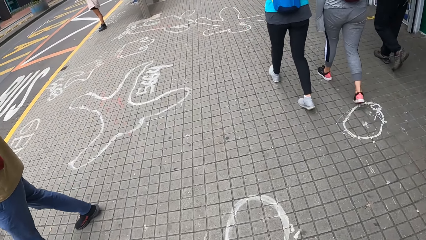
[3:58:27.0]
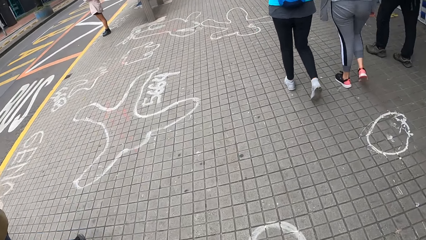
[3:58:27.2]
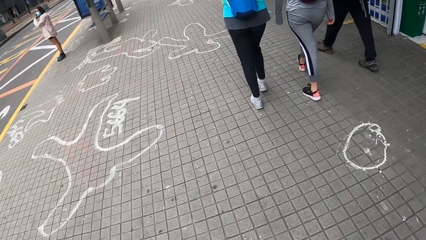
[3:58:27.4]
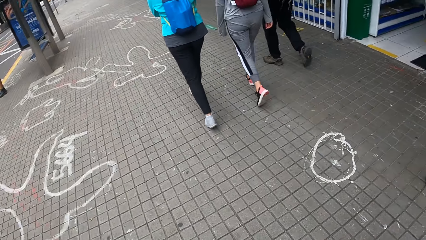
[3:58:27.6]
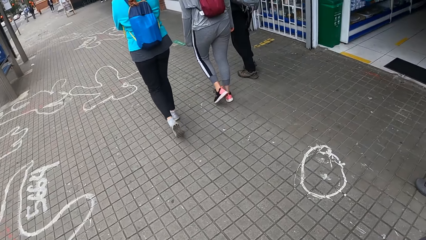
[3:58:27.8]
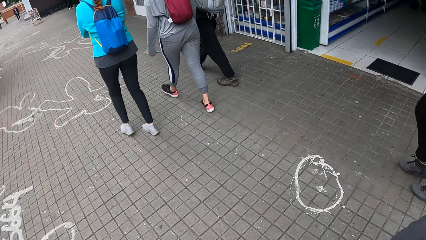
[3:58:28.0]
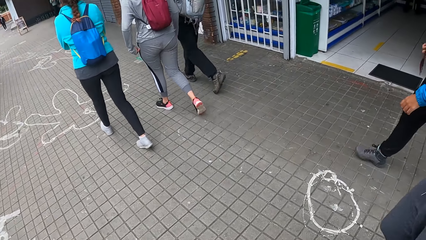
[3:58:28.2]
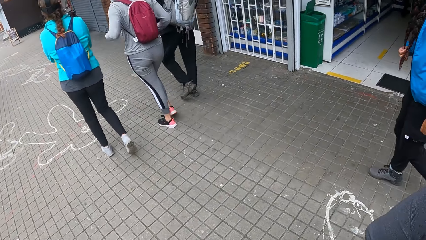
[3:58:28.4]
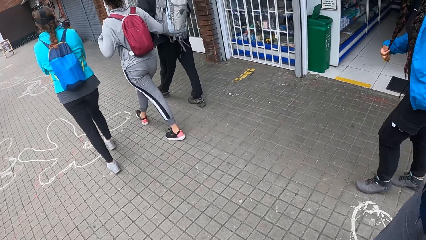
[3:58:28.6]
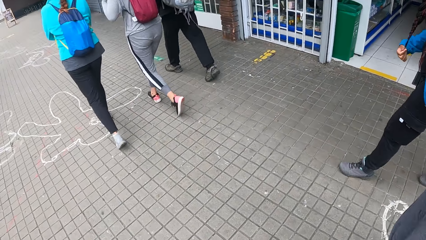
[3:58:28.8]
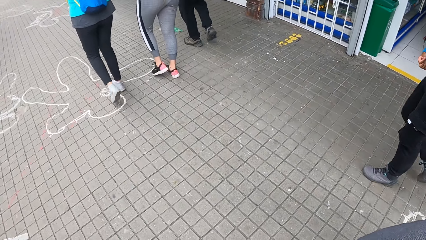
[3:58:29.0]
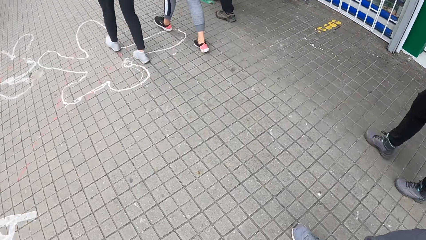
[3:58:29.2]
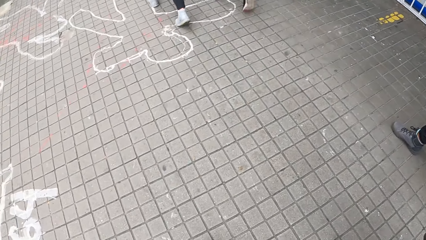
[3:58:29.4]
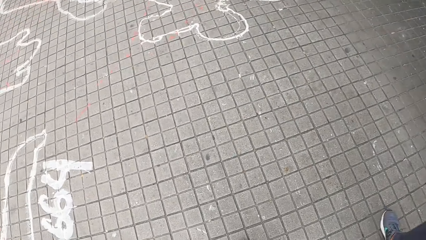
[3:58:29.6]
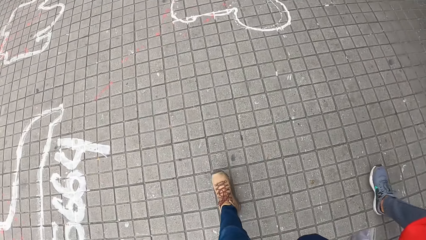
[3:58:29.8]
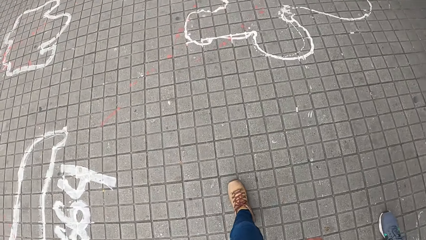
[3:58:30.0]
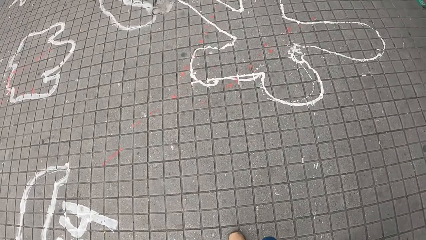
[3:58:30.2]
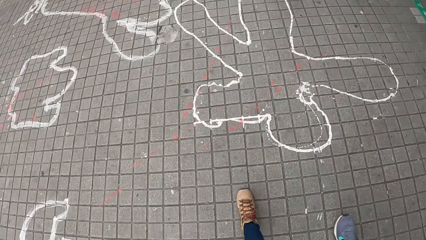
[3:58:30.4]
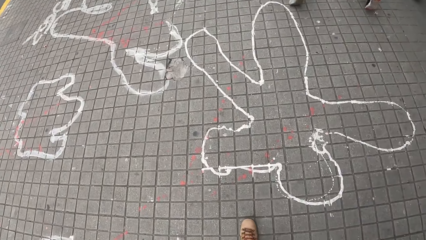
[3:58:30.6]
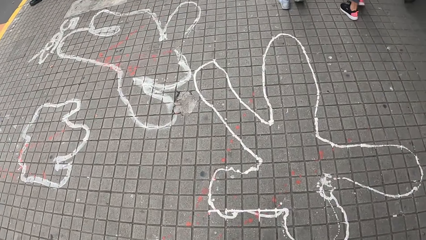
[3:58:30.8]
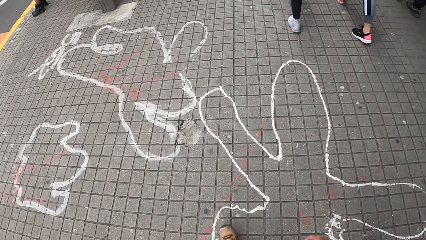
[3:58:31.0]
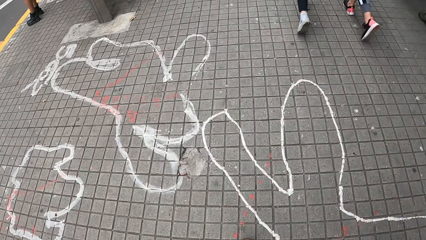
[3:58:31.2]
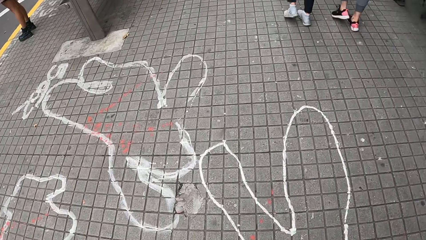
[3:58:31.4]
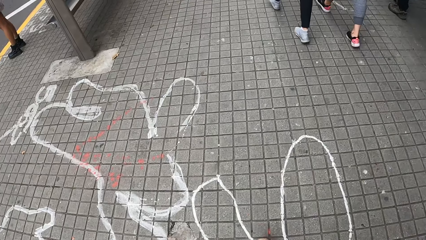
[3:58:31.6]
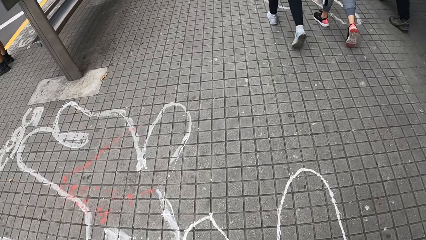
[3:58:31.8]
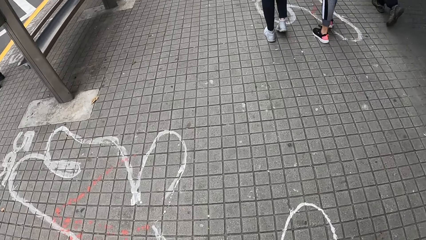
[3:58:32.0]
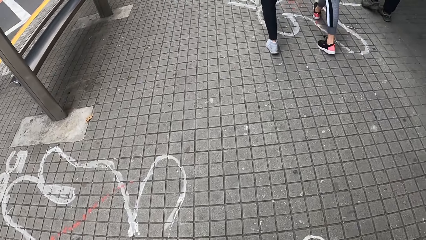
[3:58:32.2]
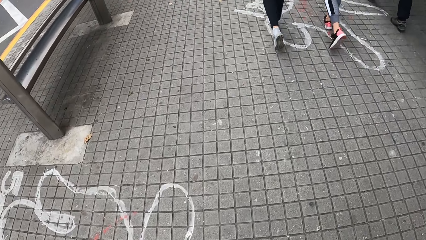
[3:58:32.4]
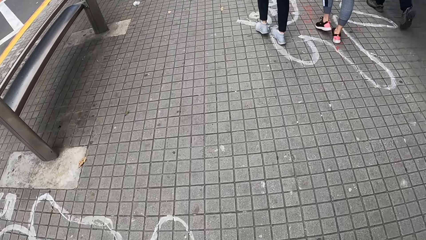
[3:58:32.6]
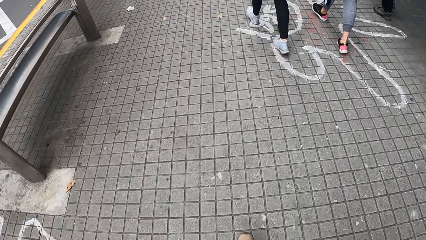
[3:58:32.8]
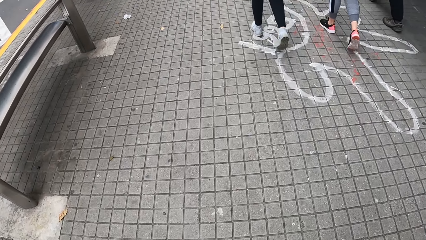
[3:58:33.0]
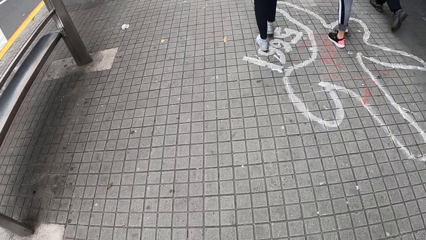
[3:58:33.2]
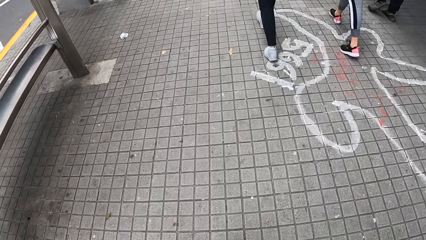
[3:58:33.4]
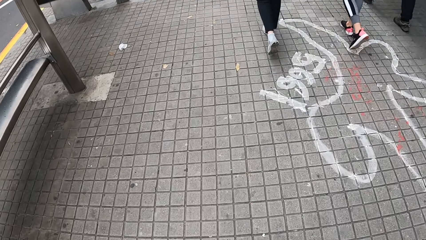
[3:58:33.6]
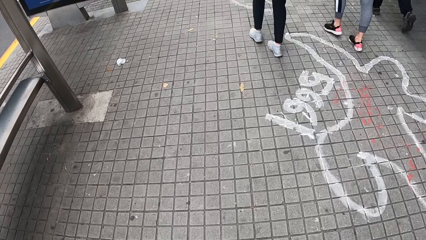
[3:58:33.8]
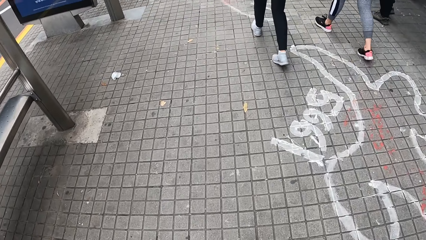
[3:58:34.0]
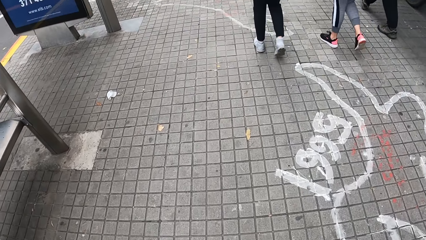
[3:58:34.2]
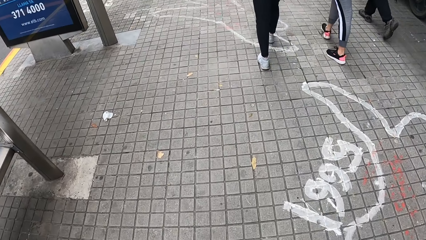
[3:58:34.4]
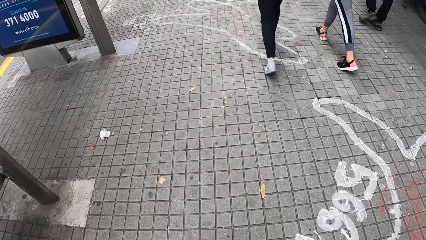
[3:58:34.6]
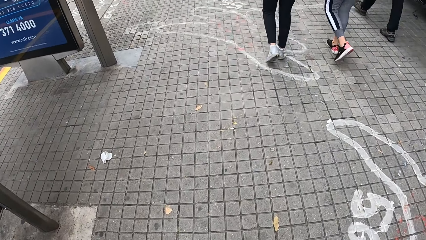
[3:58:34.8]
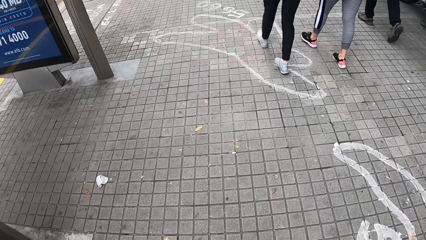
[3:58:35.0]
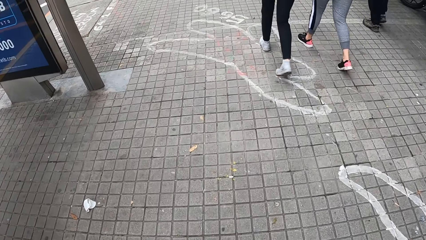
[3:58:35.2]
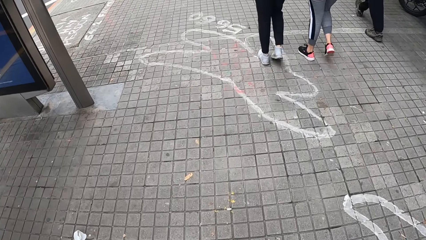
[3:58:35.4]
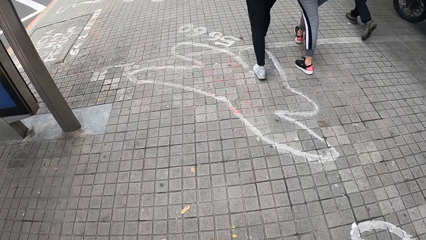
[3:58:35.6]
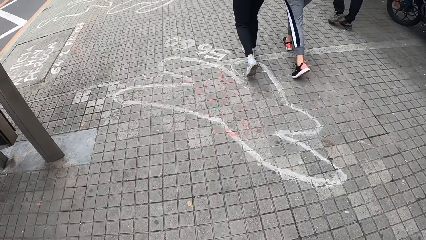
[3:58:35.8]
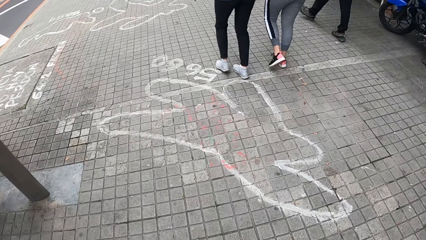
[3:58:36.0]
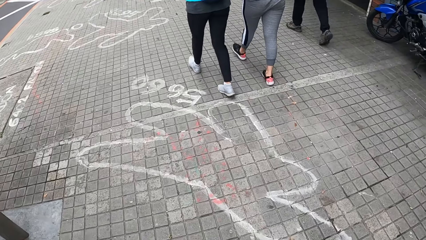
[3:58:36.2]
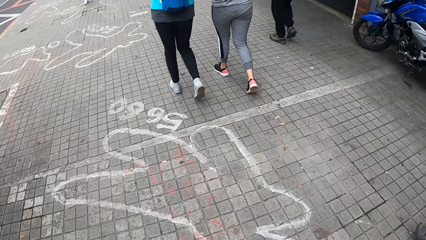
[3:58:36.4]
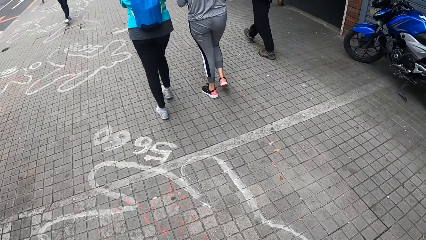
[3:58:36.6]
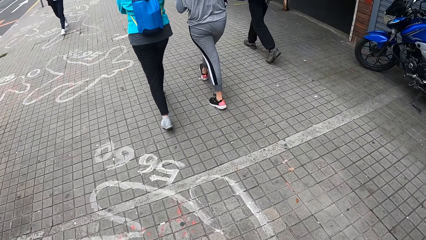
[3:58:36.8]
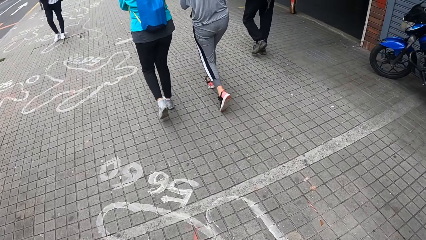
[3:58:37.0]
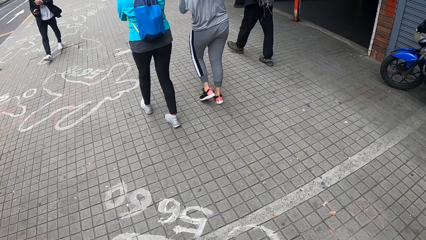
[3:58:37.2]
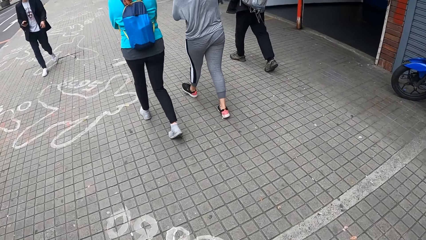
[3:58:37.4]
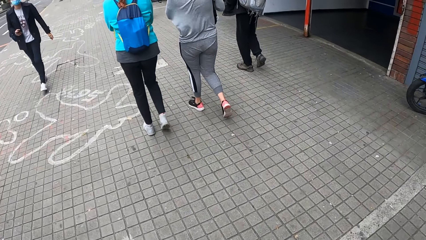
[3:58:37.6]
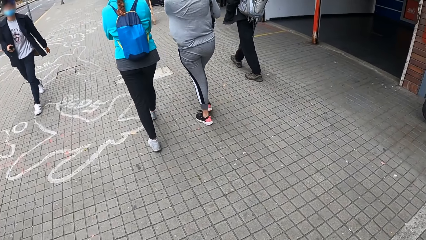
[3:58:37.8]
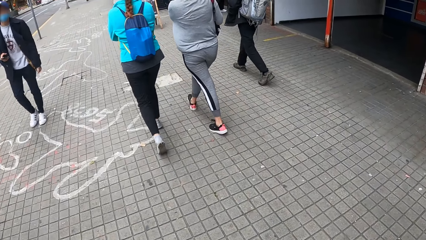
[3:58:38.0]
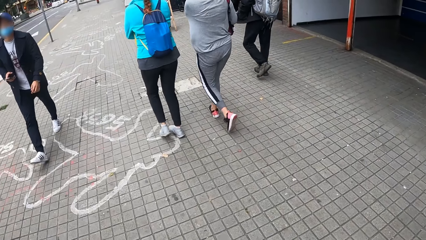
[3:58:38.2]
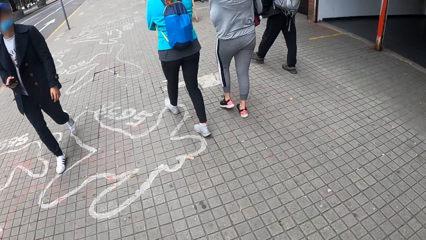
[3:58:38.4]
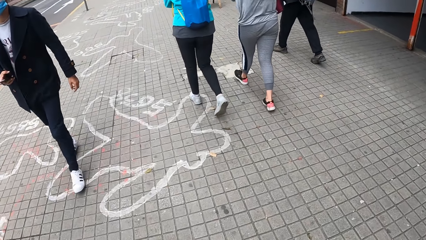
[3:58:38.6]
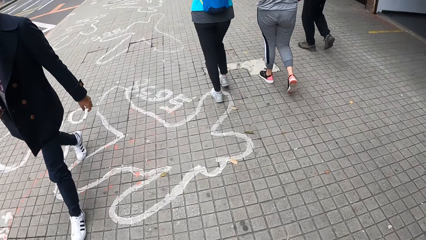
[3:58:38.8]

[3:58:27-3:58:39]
A man walks away. A lady walks away. Another lady walks away.

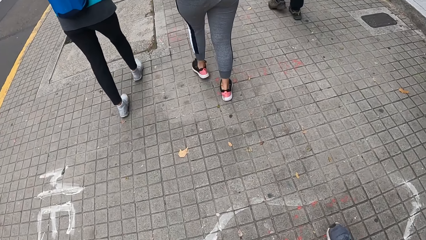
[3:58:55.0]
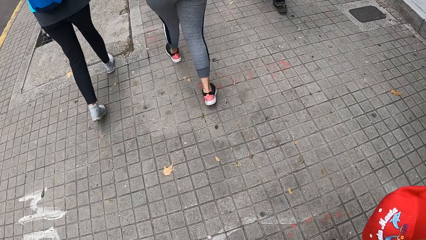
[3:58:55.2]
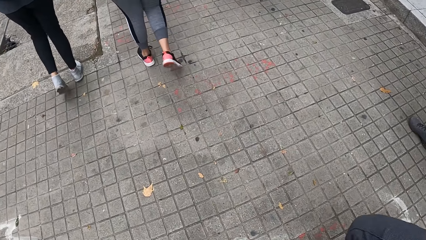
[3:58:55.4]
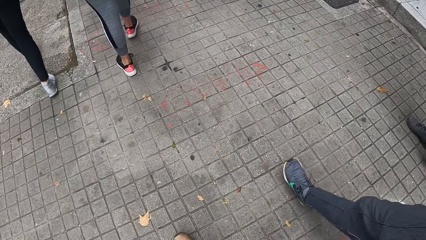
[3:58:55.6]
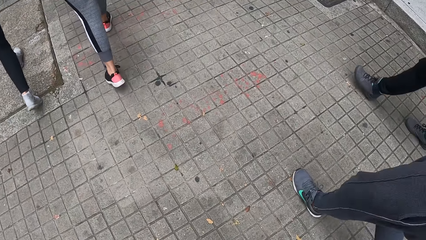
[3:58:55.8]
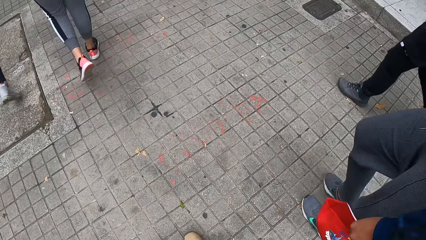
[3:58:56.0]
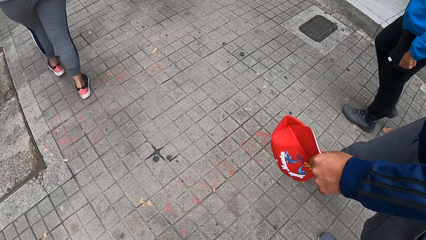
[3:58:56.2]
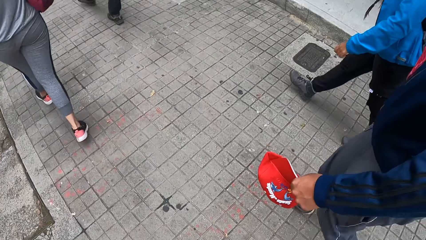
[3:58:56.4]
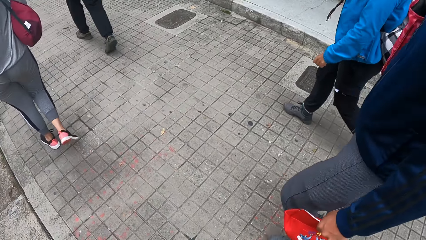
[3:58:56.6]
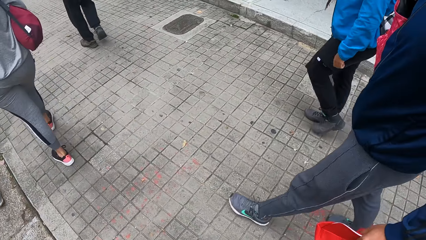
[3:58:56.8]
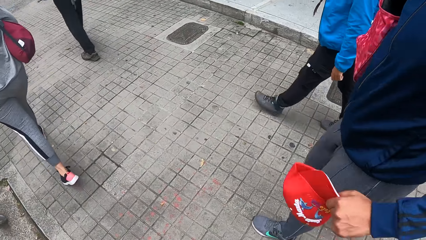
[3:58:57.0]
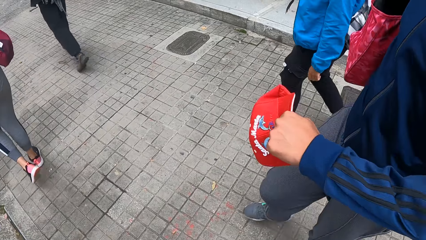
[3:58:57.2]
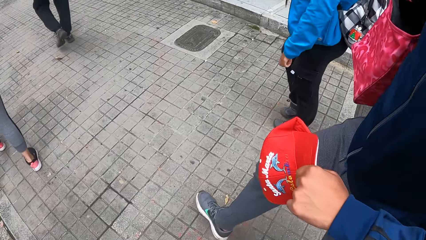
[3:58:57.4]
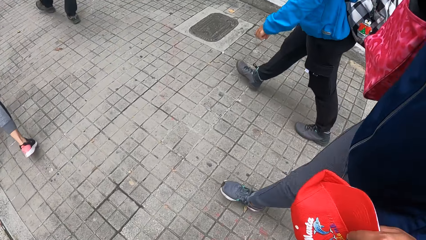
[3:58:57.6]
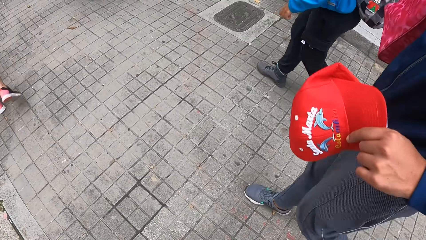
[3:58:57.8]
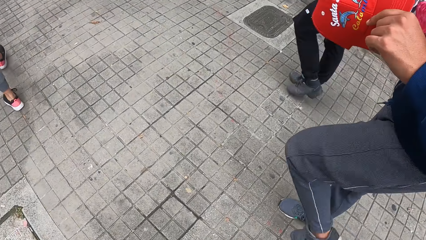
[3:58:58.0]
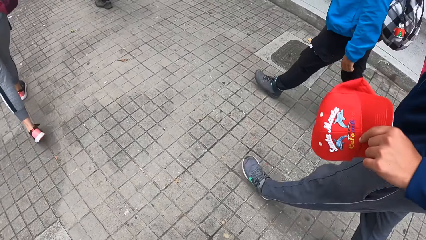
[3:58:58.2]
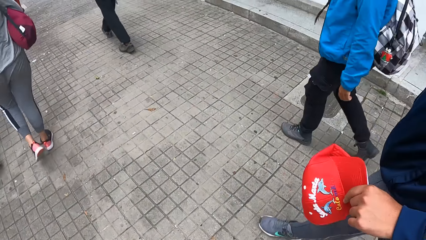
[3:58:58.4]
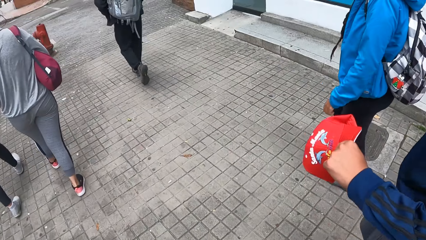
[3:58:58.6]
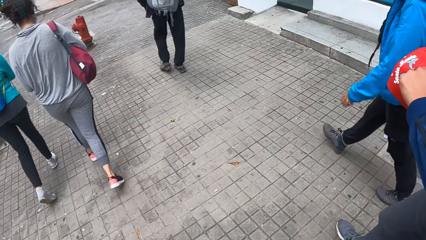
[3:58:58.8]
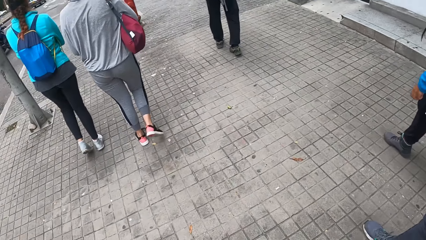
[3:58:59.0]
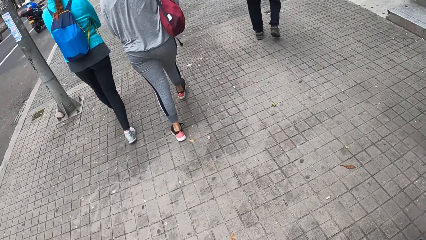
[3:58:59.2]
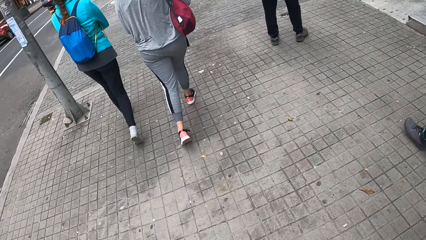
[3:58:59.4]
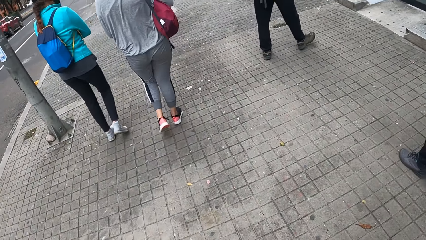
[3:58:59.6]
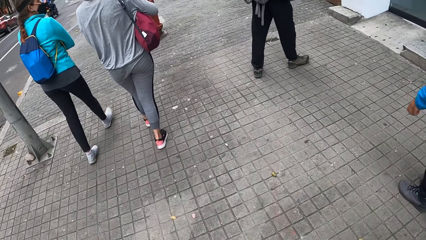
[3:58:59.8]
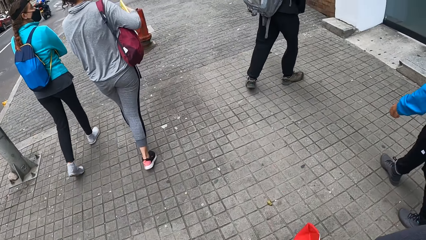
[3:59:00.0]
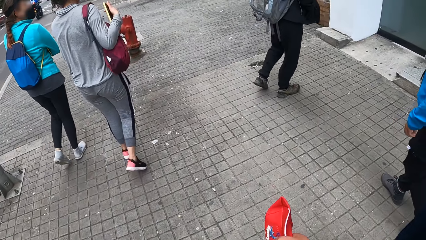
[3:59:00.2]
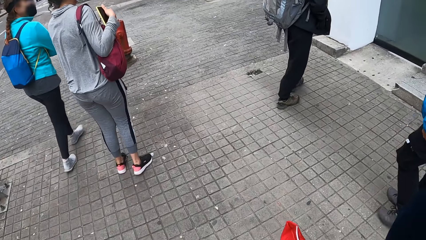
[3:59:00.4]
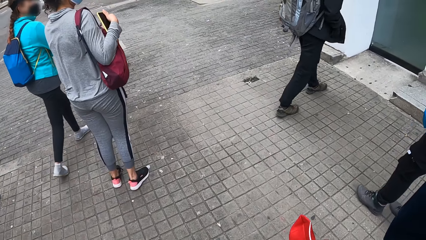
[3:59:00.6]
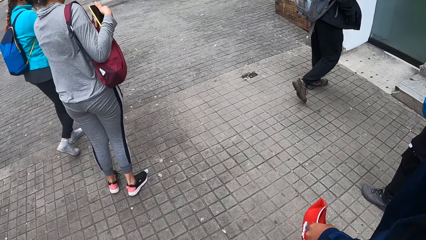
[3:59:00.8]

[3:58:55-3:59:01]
A man holds a red cap in his left hand. A lady walks around. Another lady walks around.
